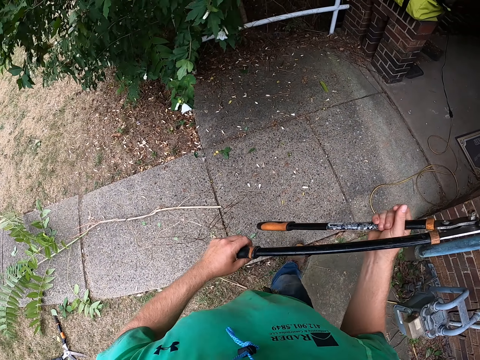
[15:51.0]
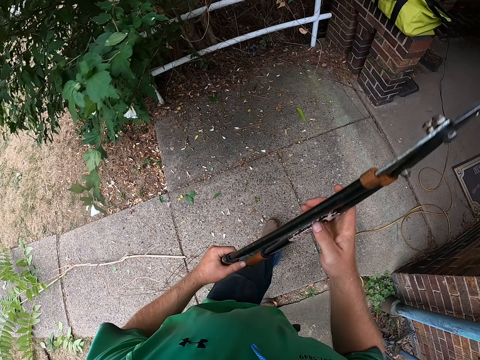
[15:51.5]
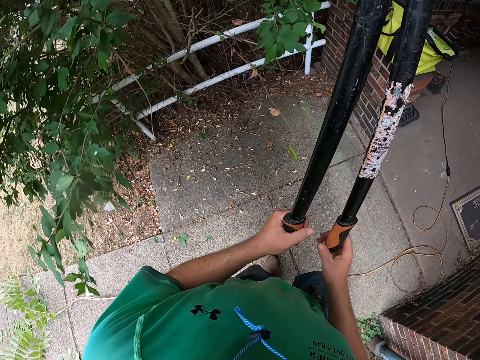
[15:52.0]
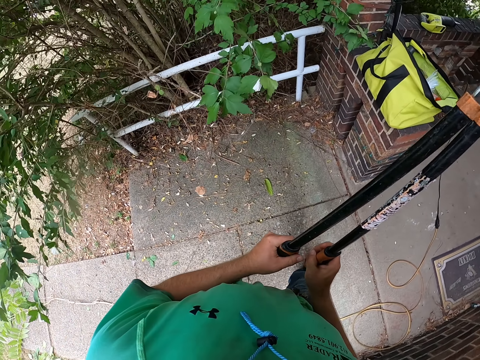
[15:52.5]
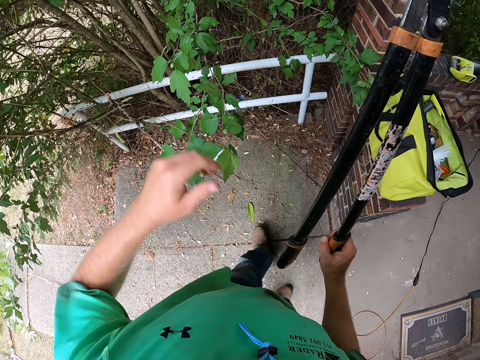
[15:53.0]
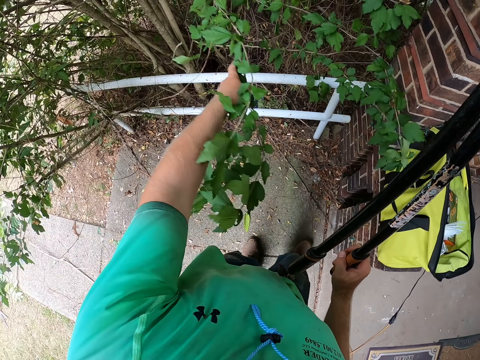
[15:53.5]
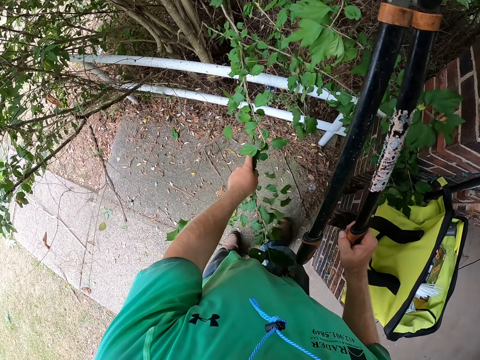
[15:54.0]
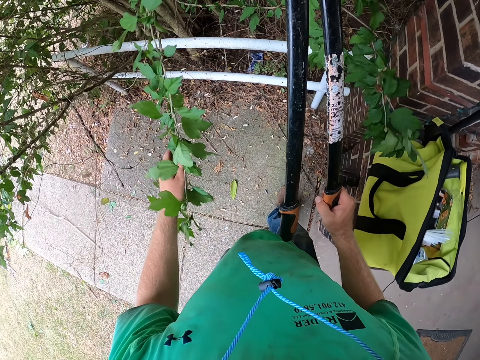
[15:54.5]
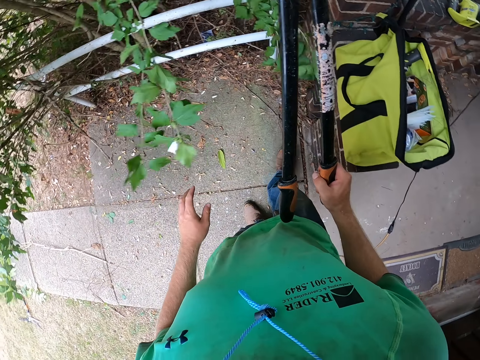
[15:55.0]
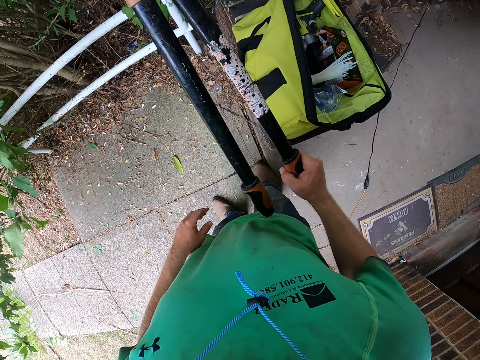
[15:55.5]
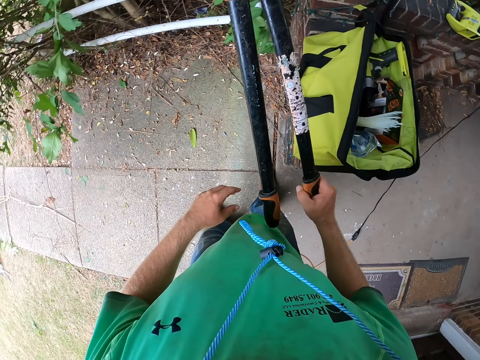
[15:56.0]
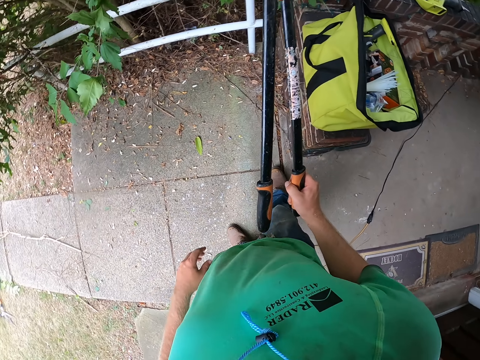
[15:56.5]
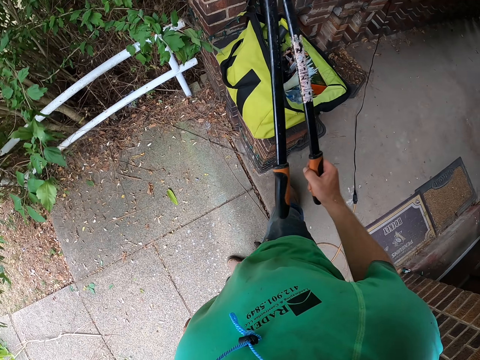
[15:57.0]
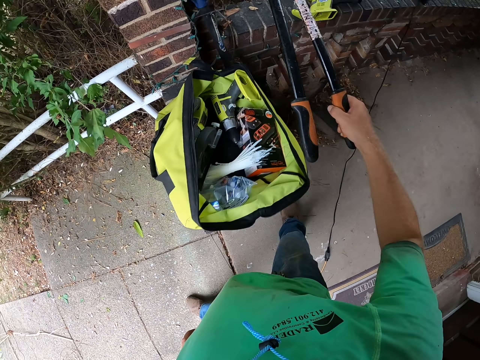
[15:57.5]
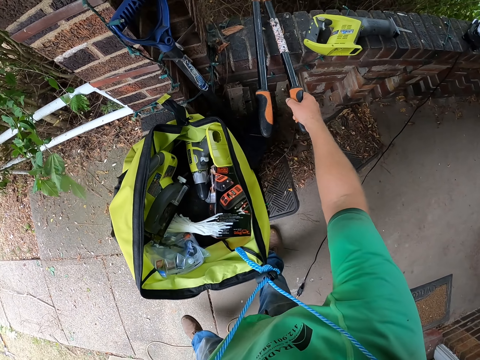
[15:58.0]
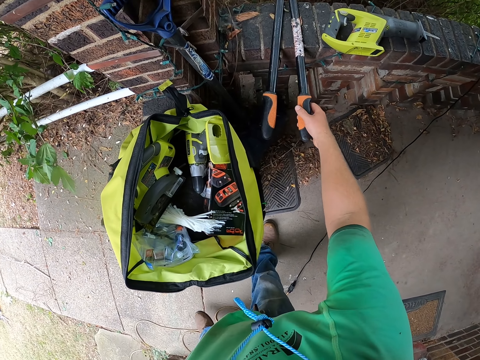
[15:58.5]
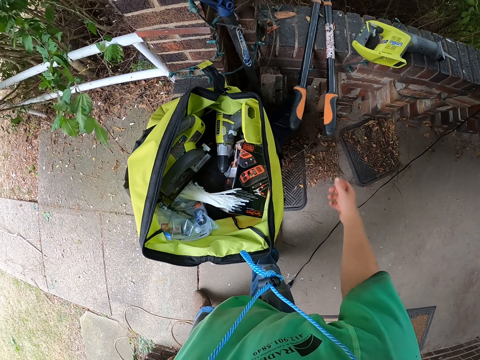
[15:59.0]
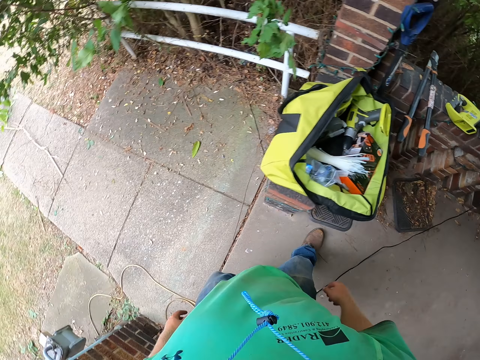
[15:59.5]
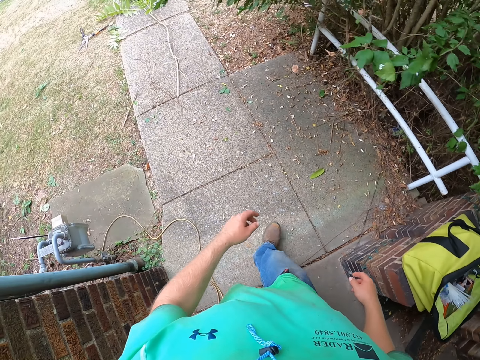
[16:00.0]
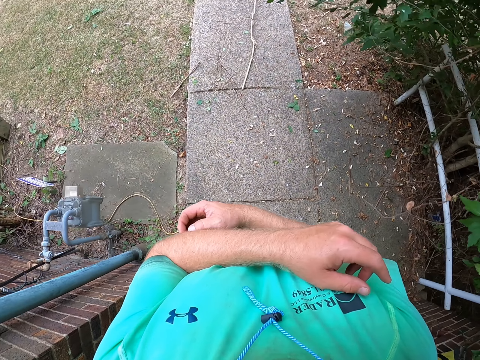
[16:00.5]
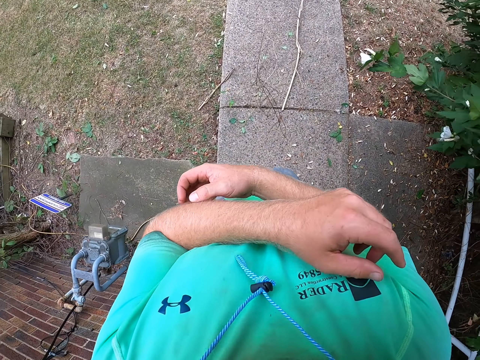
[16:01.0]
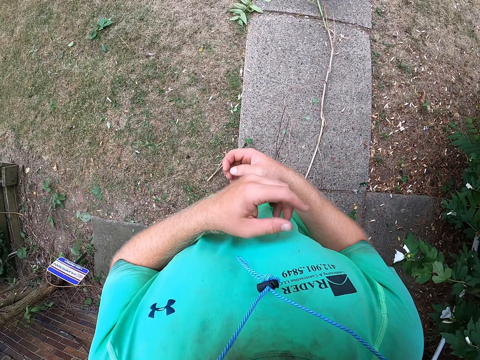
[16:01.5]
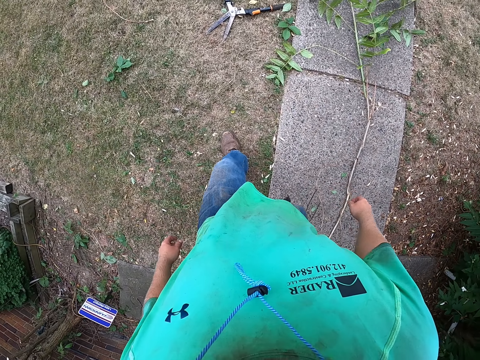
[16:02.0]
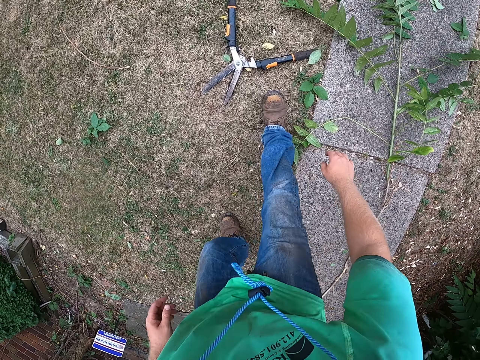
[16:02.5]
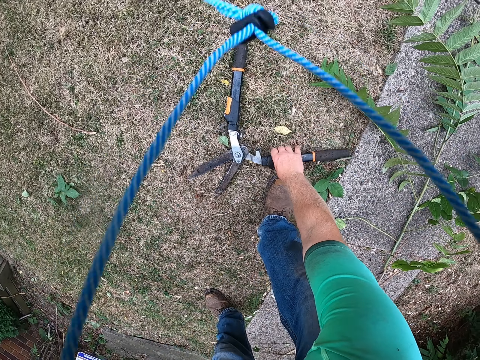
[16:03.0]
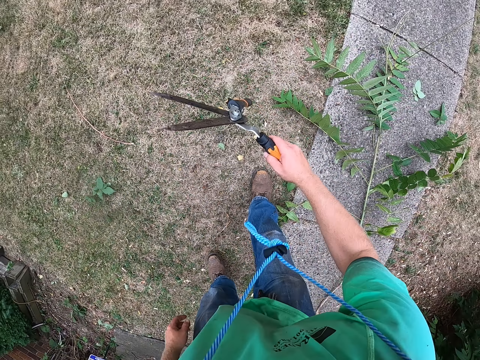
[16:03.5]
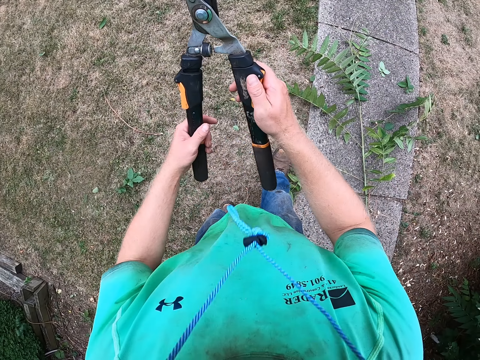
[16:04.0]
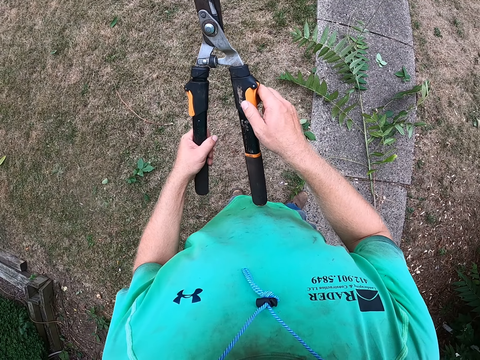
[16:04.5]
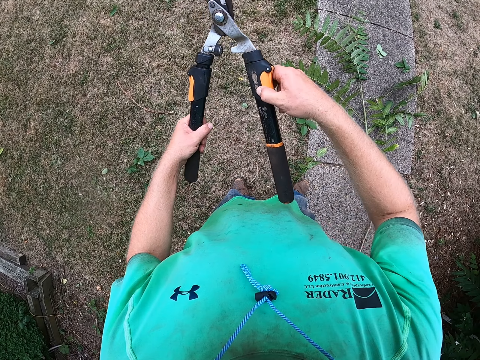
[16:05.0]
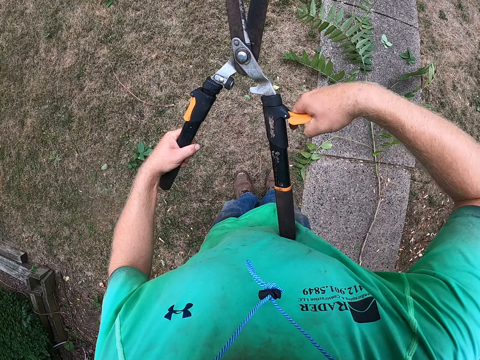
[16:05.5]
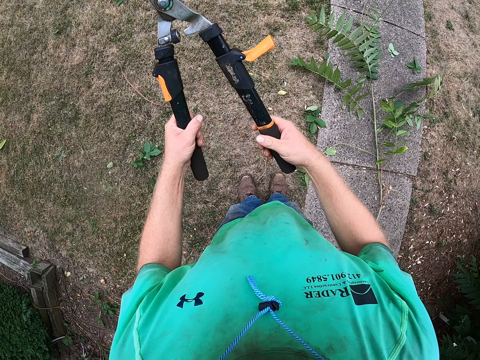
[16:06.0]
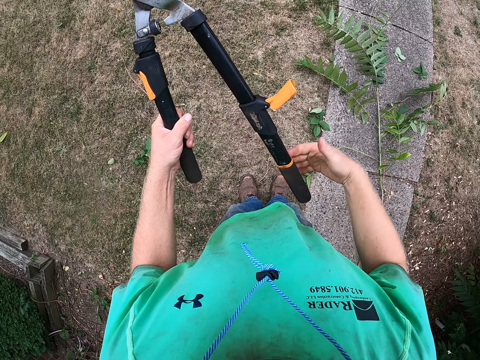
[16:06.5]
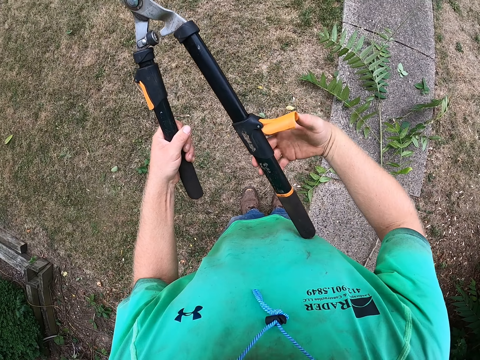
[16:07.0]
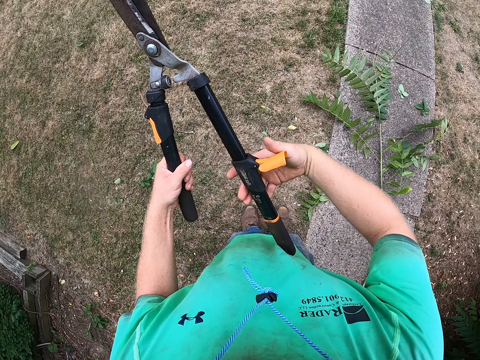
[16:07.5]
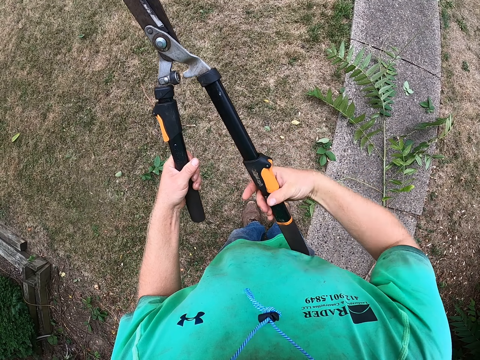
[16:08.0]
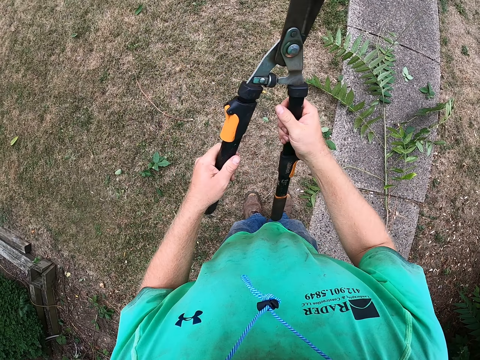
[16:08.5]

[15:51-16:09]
The camera wearer walks around the garden. He touches a tree branch with his left hand. He looks at the tree. He places the shear on a brick pavement with his right hand. He walks around the garden. He scratches his left arm with his right hand. He walks around the garden. He picks up the shear from the ground with his right hand. He holds the shear in his hands. He adjusts the shear with his hands.

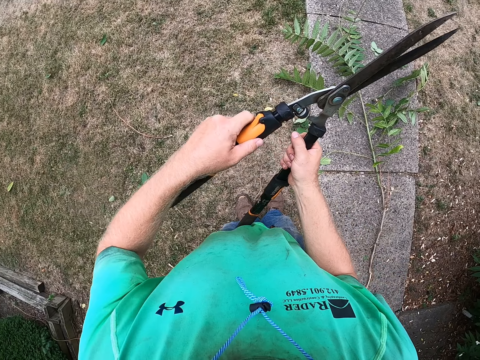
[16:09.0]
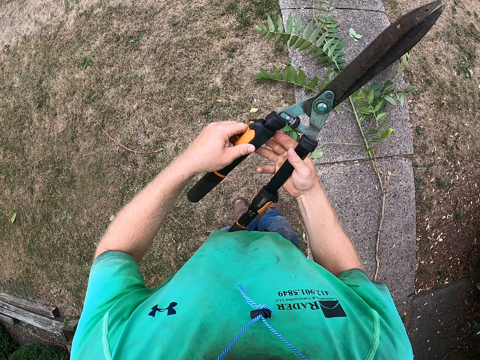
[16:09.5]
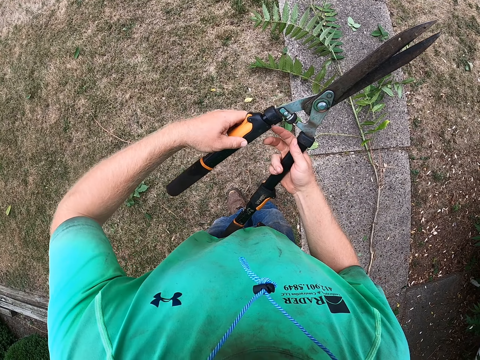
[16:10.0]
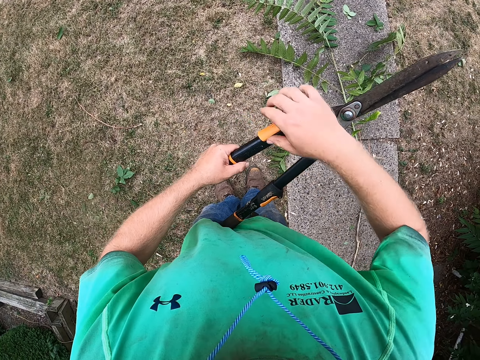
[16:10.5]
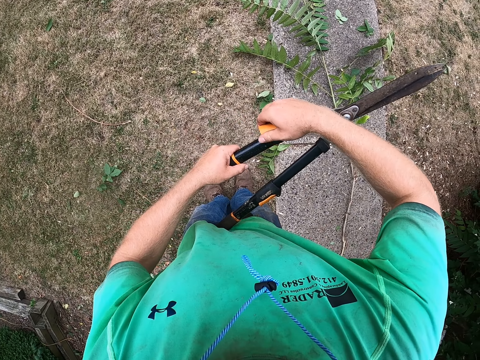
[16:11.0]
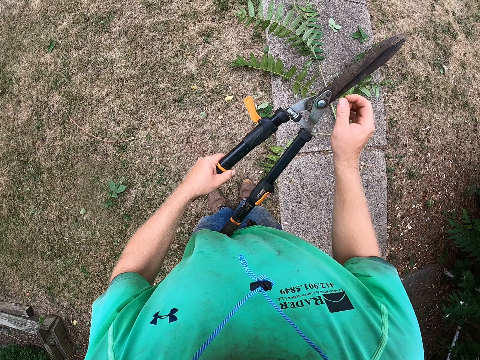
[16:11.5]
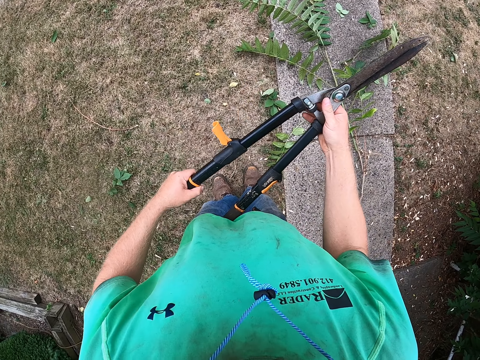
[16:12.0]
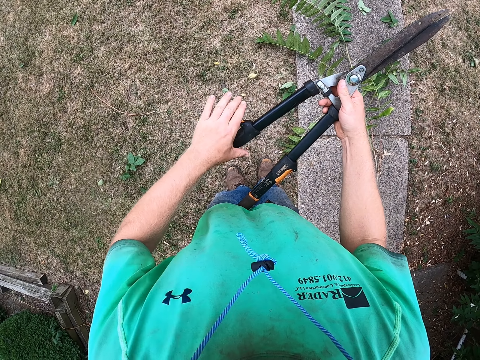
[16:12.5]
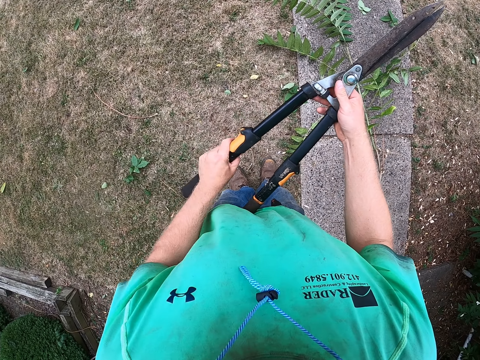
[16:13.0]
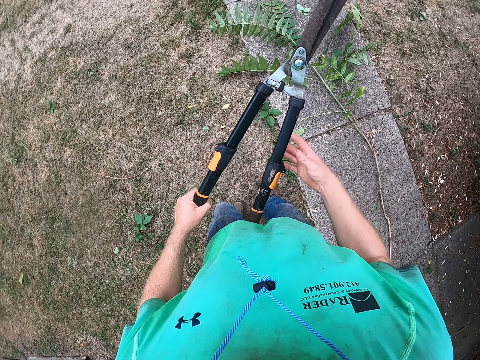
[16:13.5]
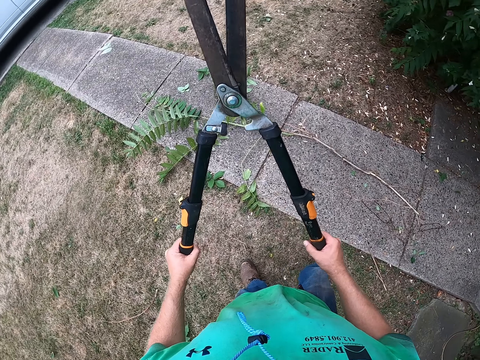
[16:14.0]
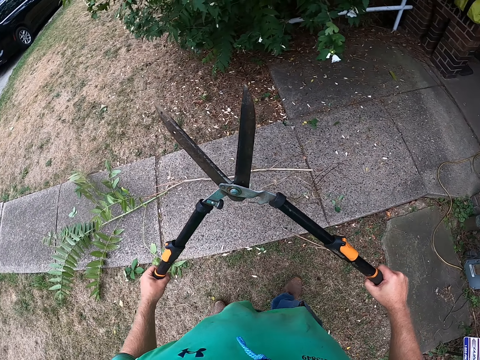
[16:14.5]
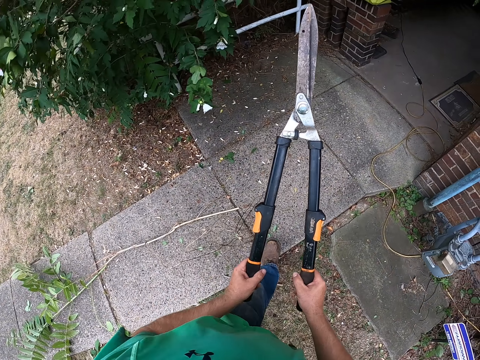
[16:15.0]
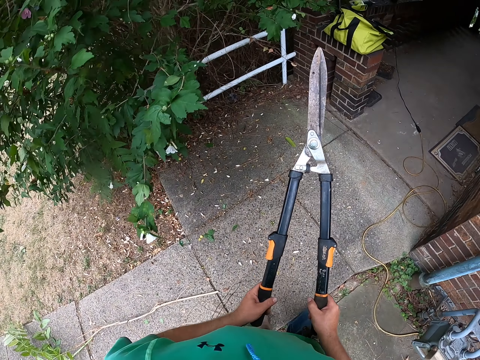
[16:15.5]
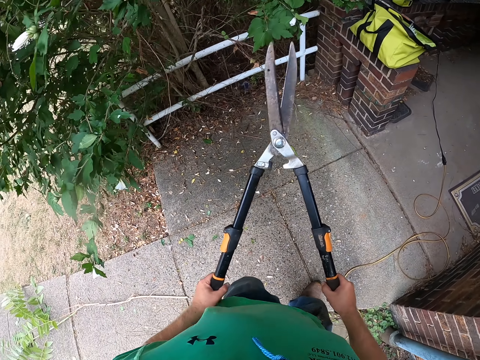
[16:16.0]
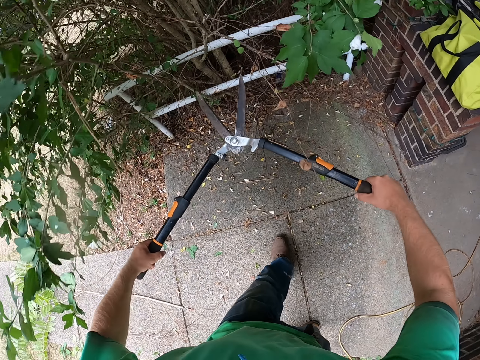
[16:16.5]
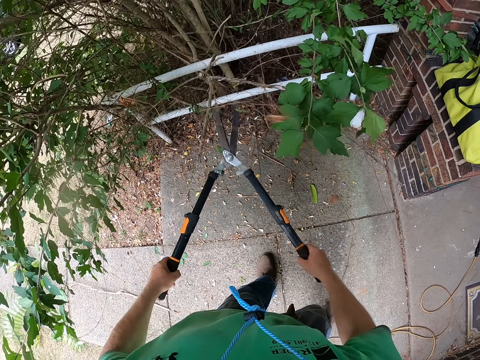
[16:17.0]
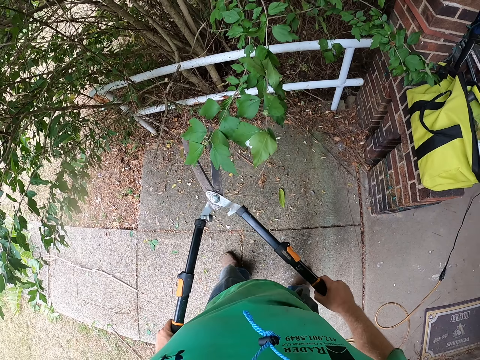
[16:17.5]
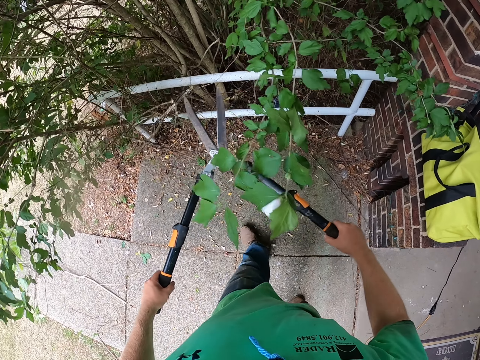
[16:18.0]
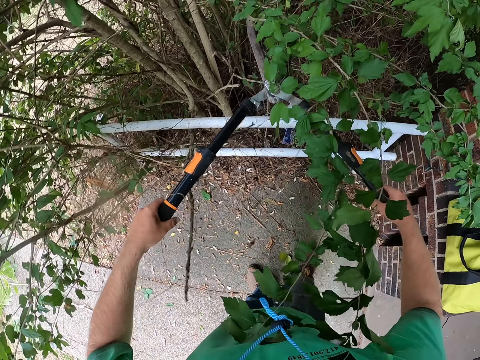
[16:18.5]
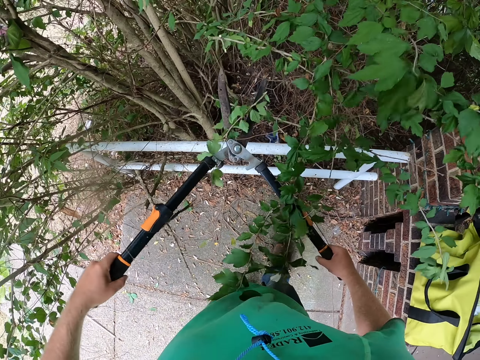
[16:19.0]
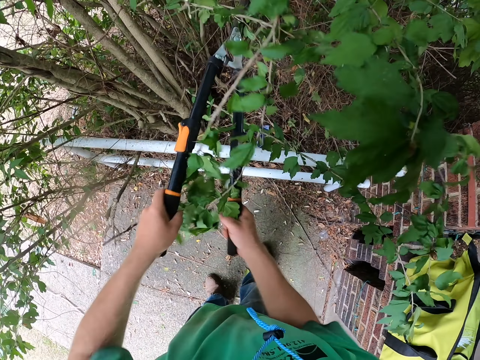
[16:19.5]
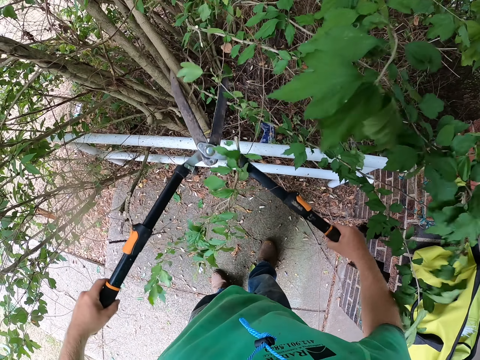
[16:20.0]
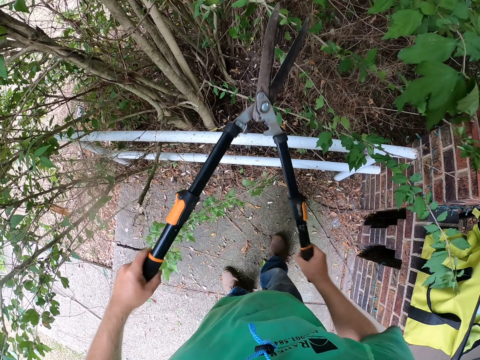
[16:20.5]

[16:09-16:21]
The camera wearer walks around the garden. He cuts tree twigs with the shear in his hands.
